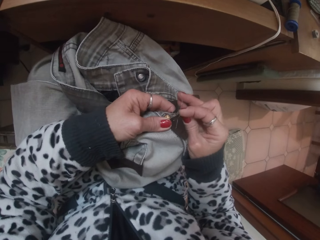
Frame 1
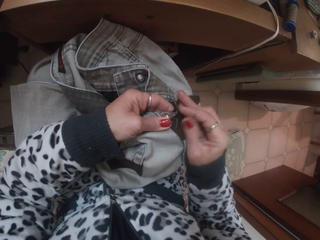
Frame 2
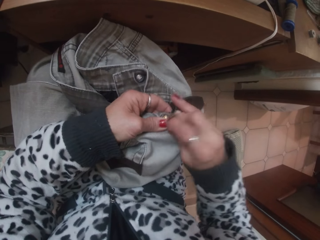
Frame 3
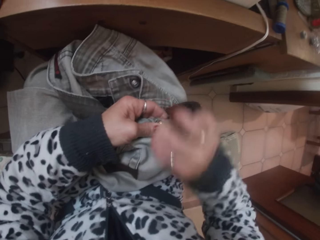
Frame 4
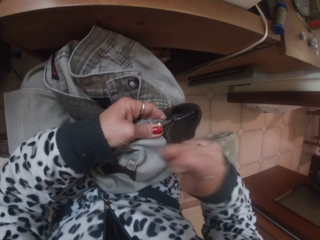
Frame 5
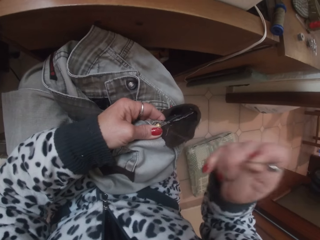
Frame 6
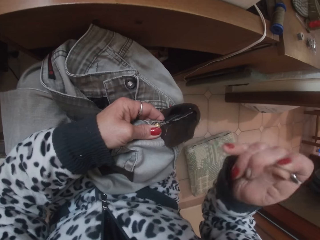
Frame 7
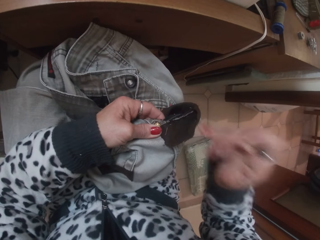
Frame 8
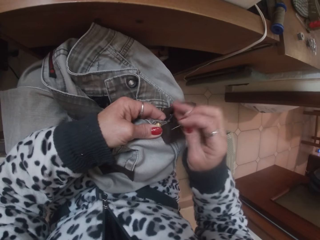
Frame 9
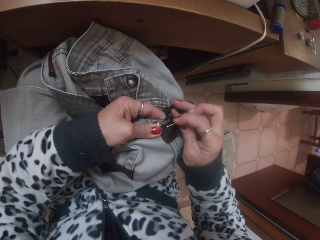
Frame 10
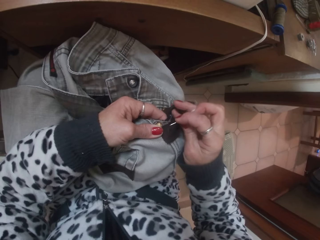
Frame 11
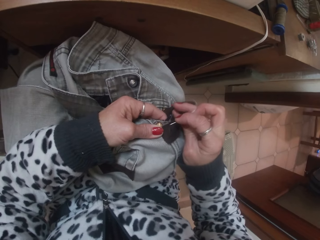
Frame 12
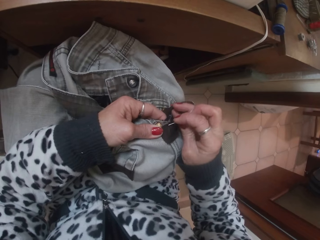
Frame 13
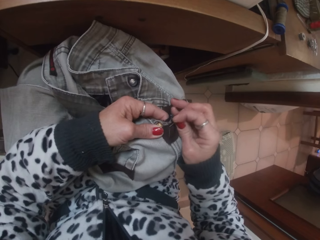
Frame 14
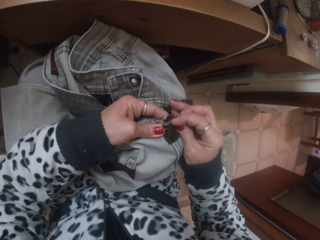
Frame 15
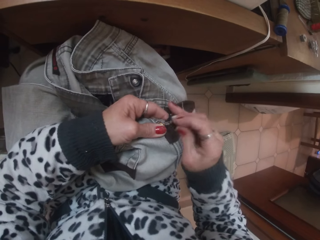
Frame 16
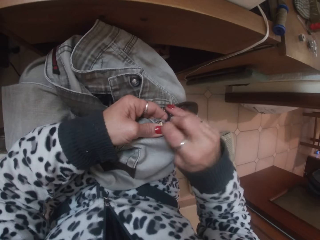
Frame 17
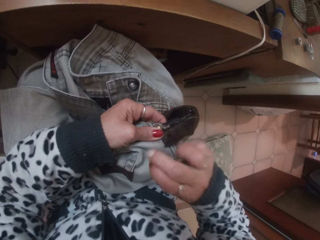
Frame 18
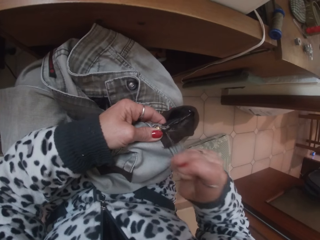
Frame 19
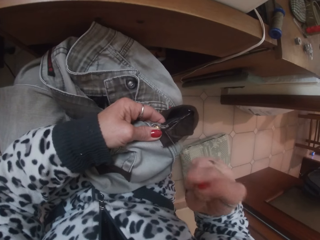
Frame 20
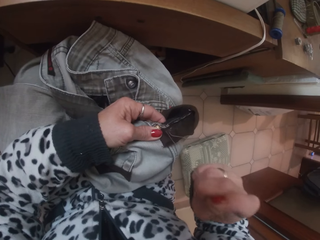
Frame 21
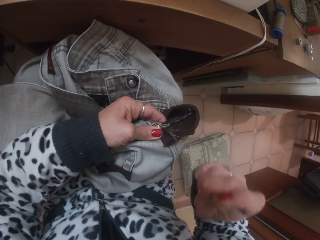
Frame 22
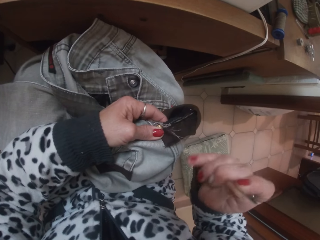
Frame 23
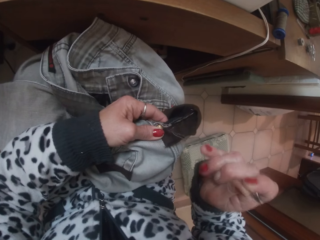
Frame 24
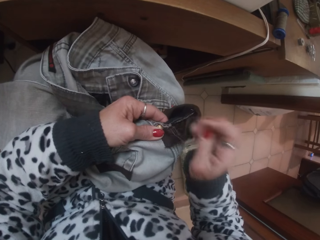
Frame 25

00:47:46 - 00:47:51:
The camera wearer knits the cloth.

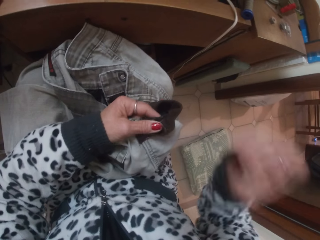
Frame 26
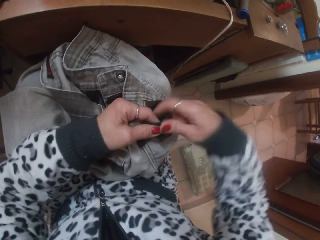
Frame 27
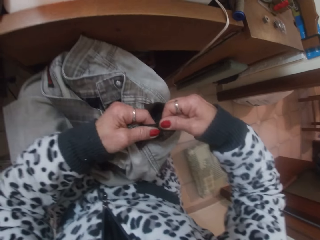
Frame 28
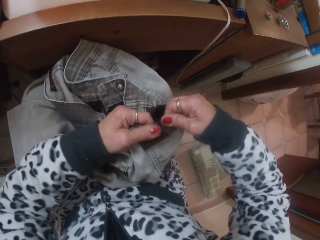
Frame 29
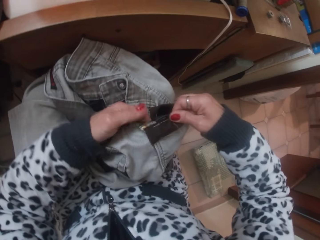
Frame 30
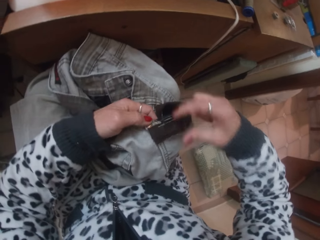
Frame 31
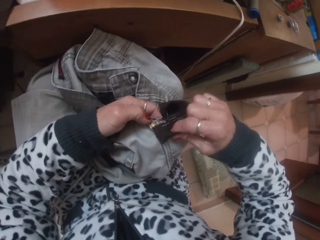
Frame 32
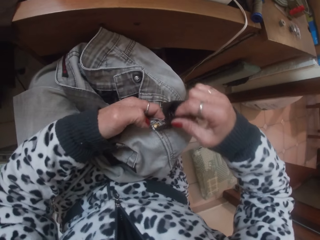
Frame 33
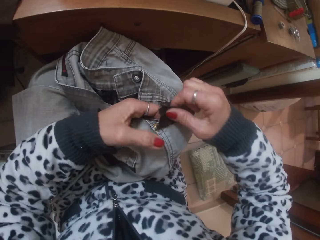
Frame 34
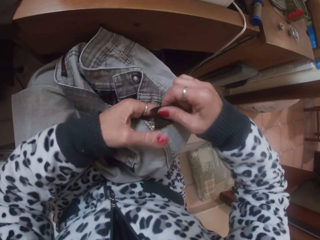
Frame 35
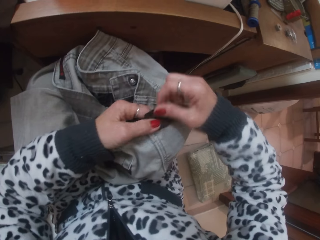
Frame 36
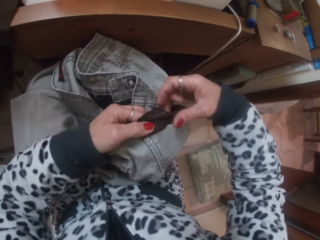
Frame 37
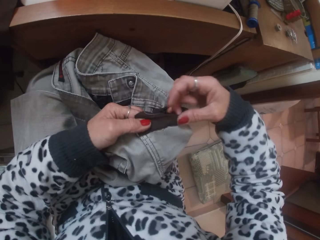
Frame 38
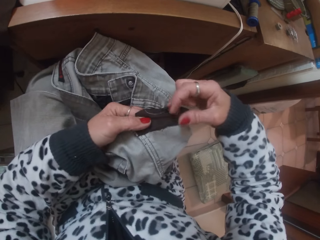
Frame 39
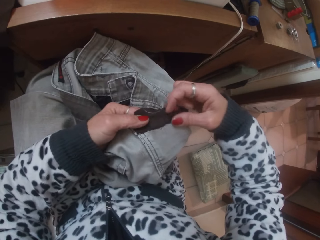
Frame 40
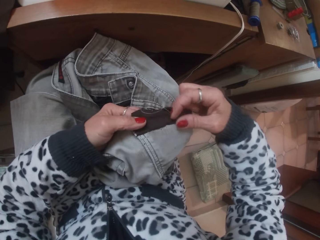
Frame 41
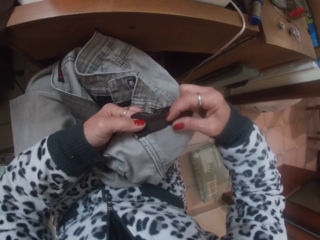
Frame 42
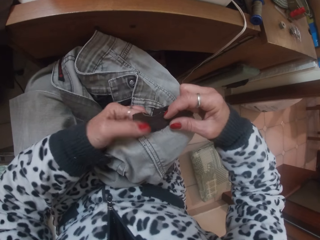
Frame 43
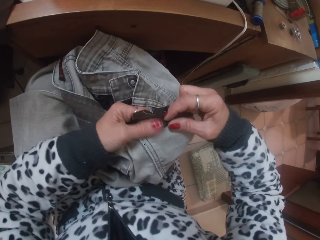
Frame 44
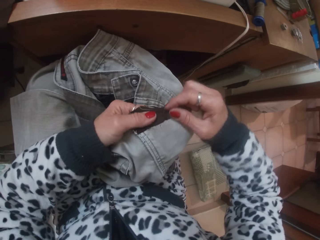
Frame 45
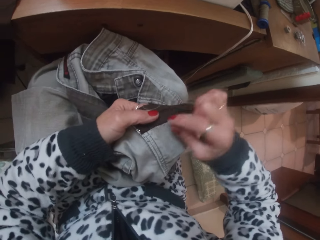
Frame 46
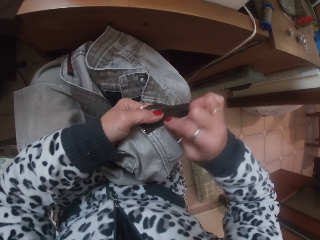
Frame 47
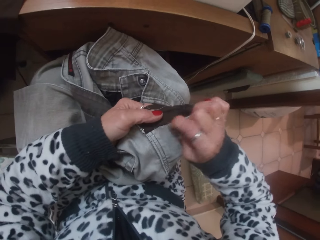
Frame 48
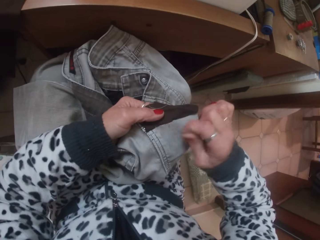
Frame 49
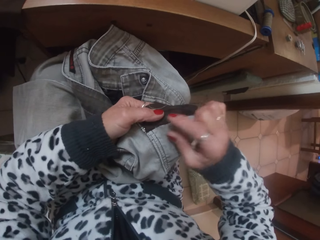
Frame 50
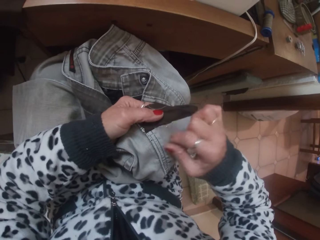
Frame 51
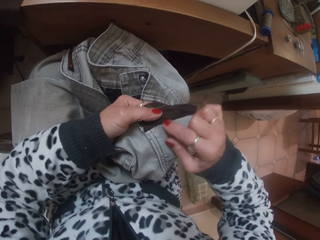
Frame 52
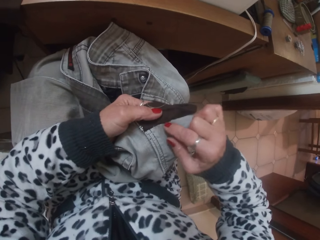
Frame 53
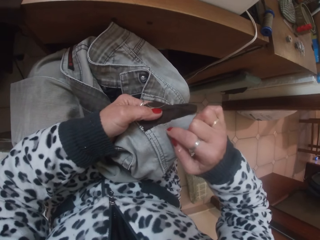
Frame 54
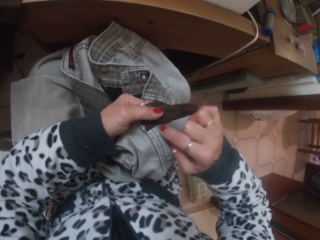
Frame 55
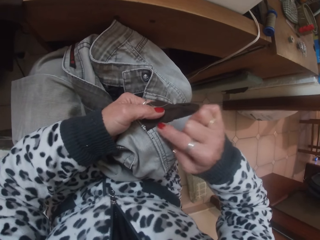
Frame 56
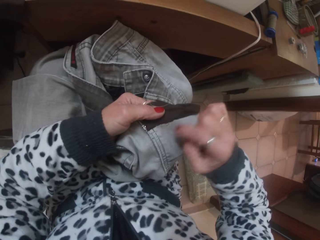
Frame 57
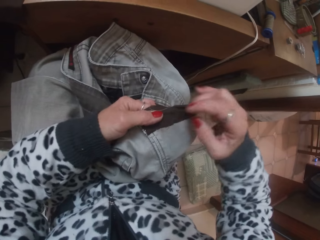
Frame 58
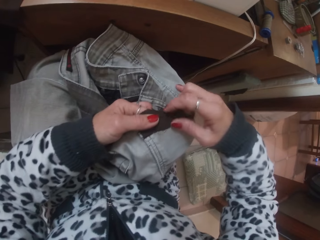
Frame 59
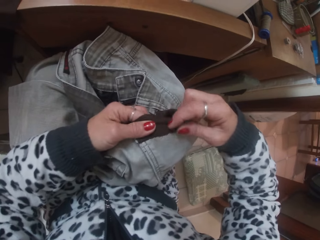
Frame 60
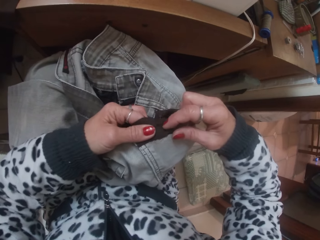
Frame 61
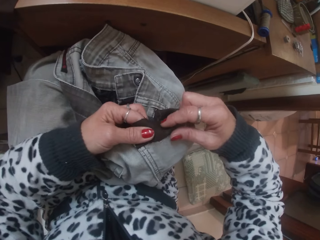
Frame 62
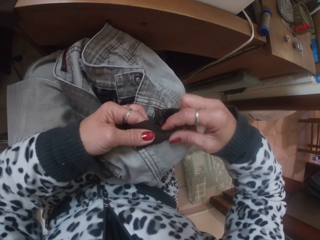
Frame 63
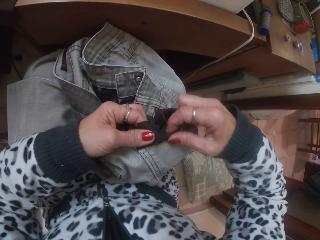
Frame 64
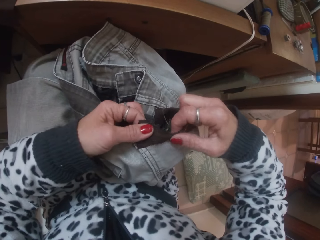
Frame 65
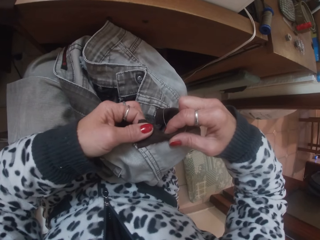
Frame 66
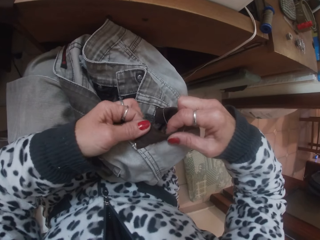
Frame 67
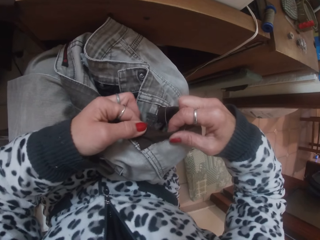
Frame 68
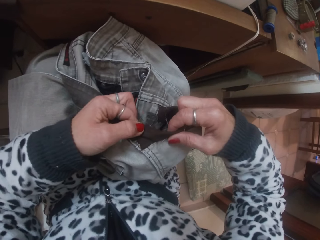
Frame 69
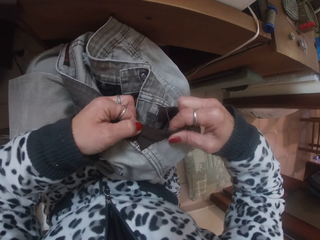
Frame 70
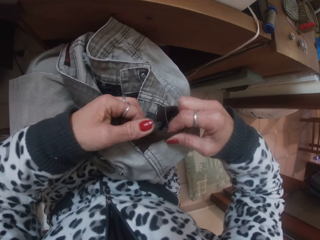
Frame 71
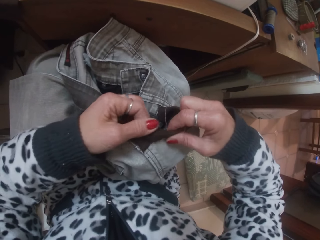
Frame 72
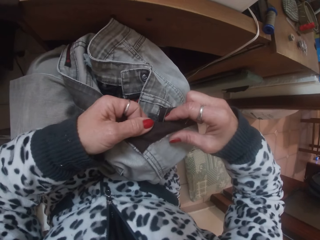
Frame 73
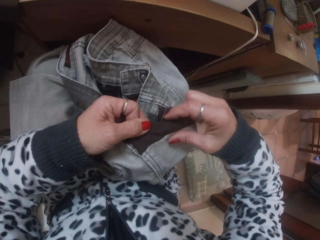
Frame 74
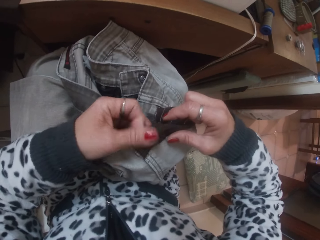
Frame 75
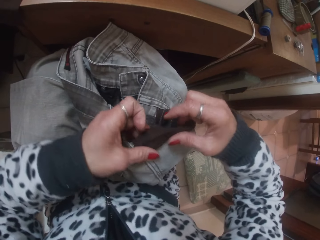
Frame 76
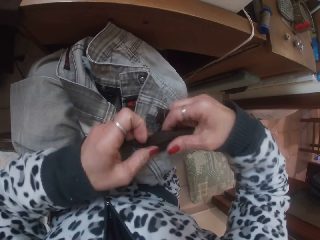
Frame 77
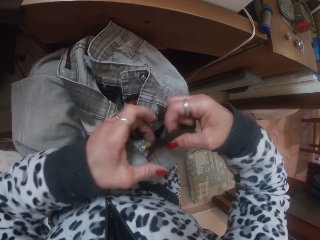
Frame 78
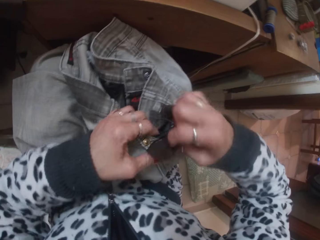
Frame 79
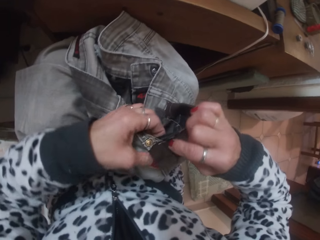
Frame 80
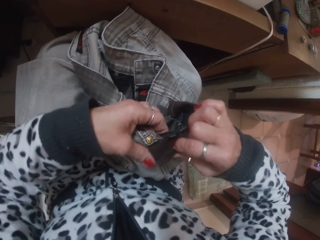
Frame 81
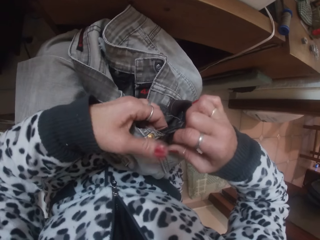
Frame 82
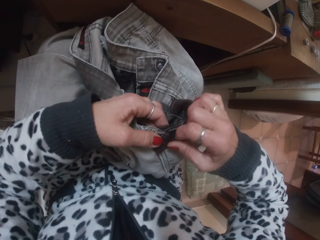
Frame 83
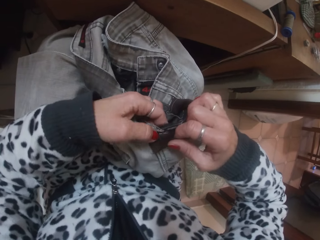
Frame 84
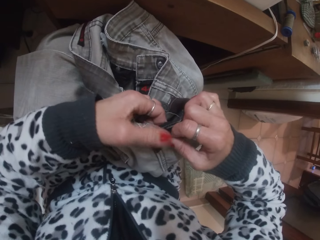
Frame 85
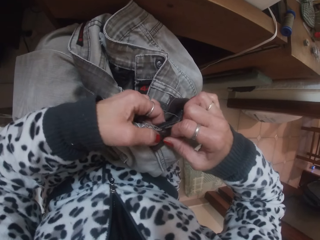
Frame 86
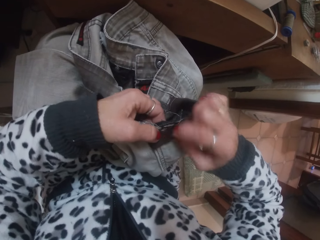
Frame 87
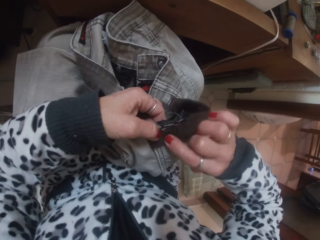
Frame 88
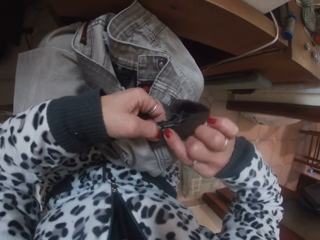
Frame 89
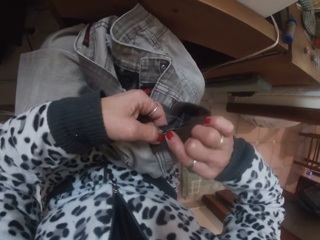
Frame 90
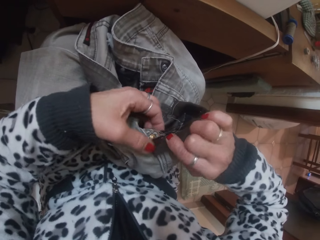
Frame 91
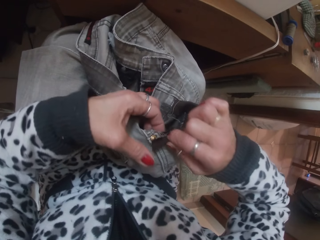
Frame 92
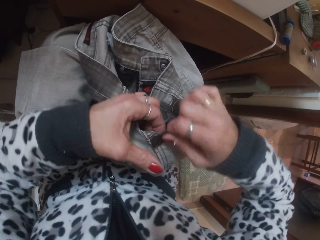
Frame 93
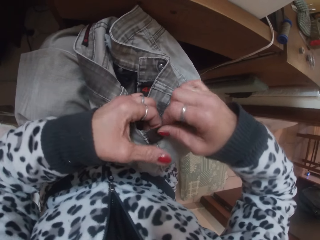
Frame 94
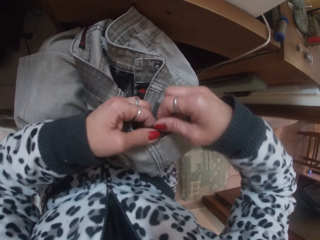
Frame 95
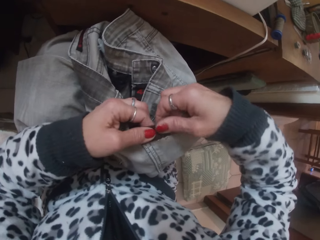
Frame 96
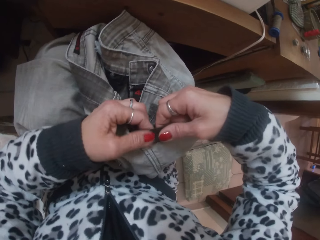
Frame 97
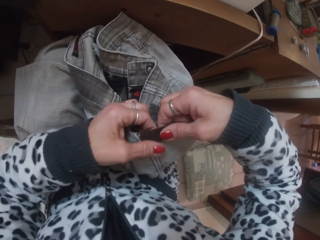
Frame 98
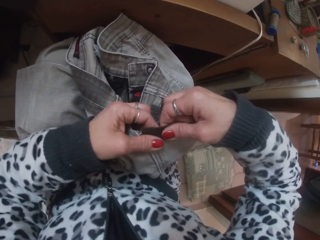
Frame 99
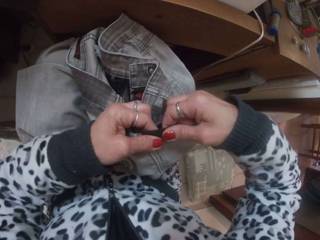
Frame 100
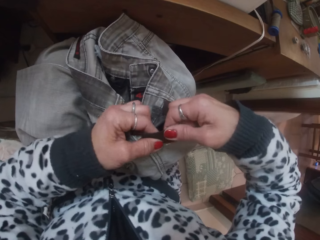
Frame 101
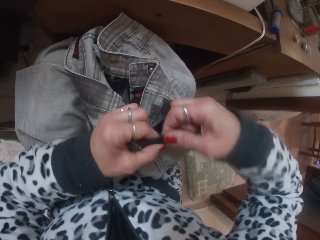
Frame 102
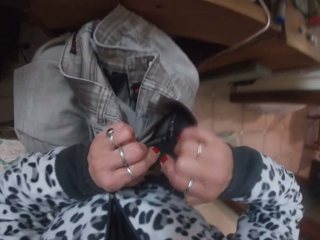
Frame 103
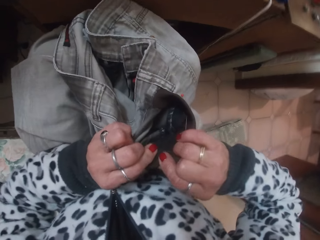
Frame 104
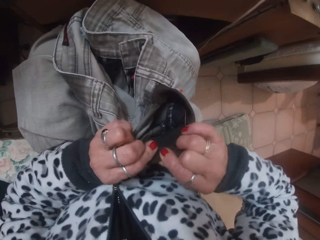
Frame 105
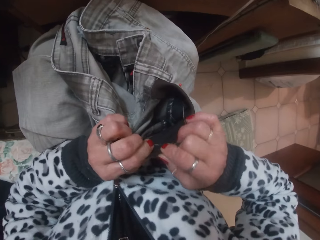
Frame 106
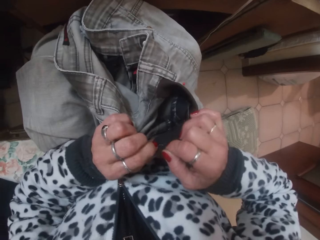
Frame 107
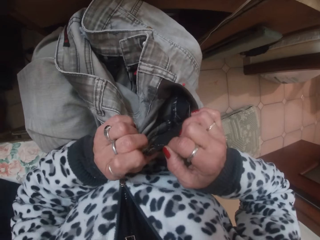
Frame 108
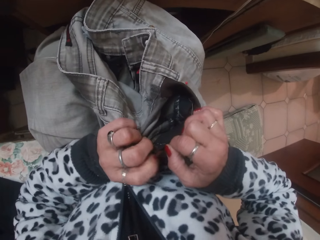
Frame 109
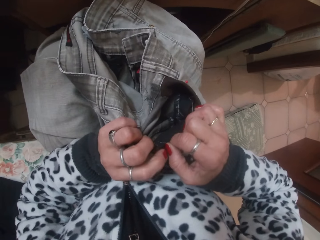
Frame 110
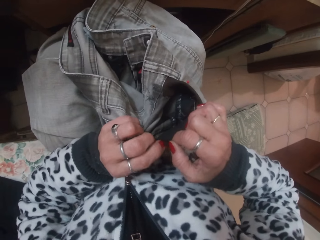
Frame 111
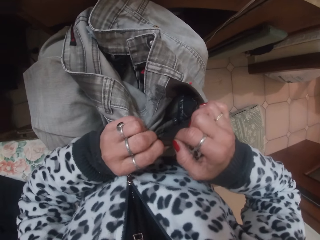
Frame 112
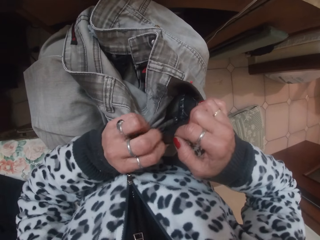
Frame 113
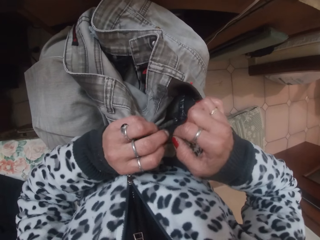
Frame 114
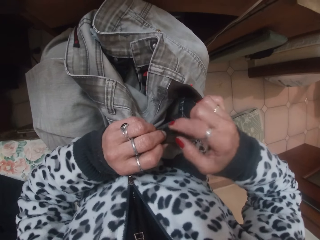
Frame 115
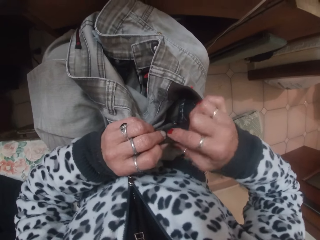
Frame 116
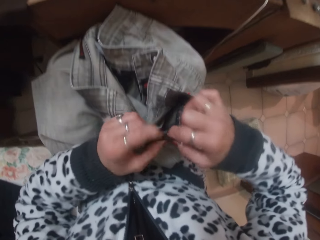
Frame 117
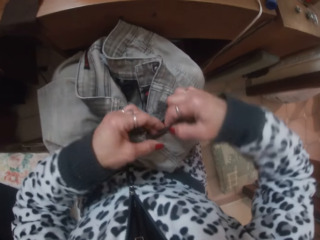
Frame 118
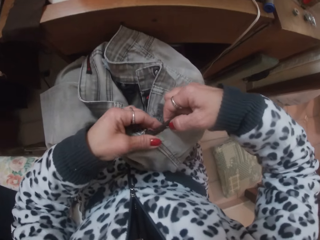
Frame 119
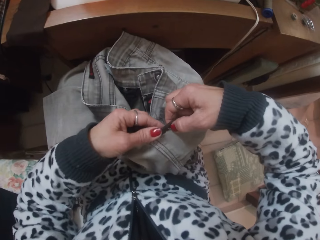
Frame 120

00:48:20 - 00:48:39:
The camera wearer inspects the cloth. She folds the fabric on the jean with her right hand. She picks loose threads on the jean with her right hand. She makes the cloth.
